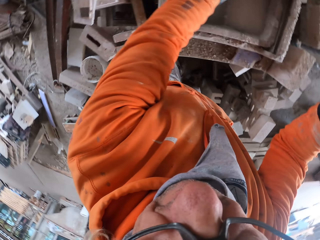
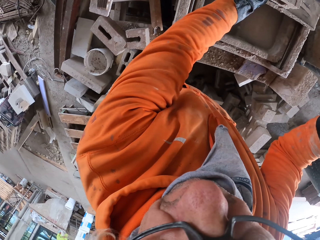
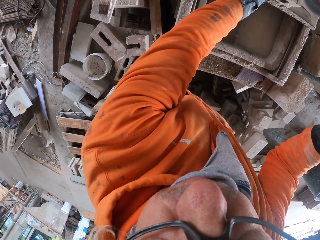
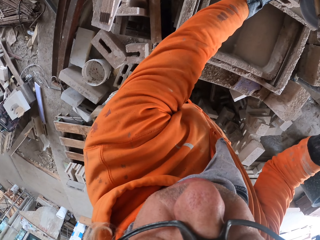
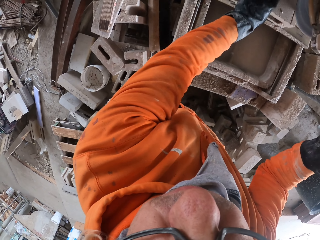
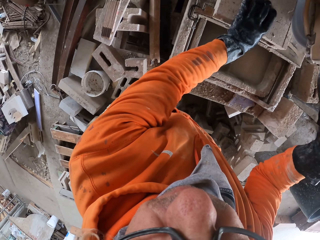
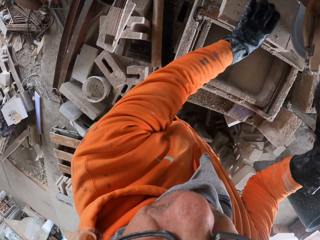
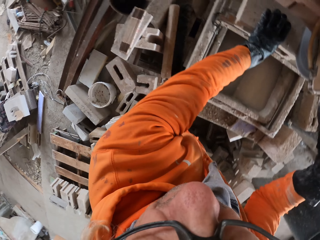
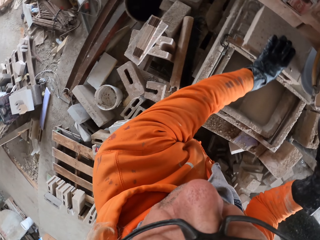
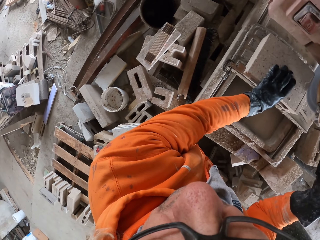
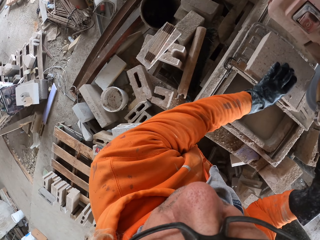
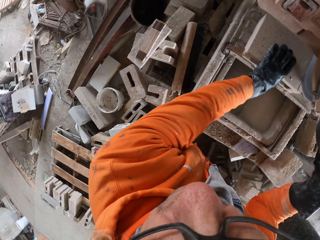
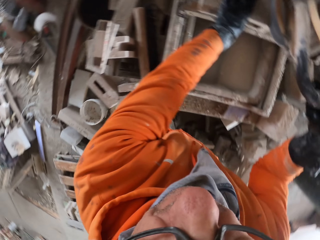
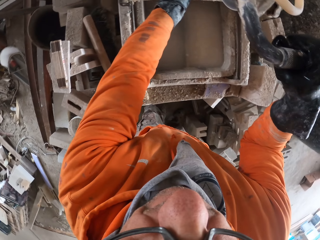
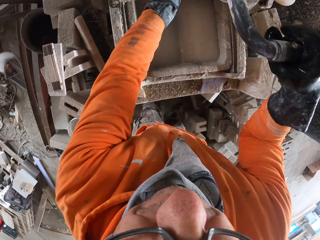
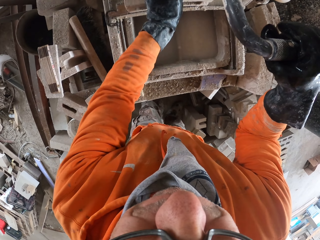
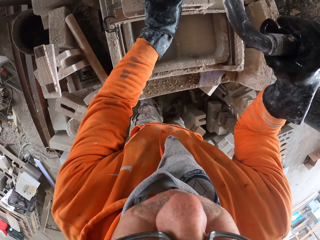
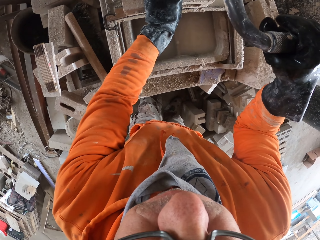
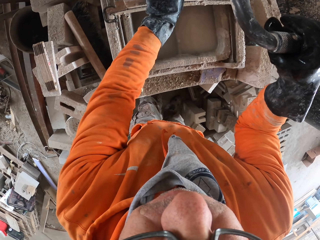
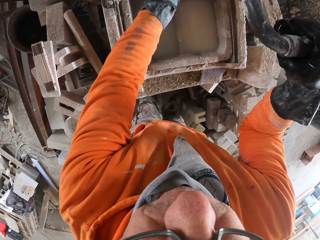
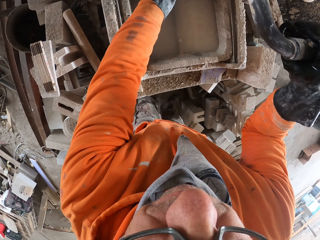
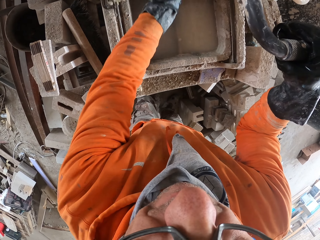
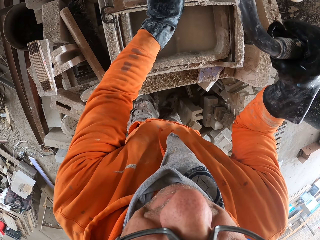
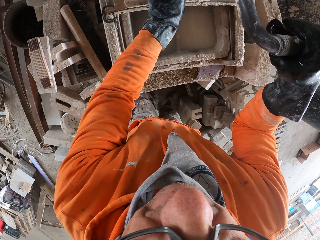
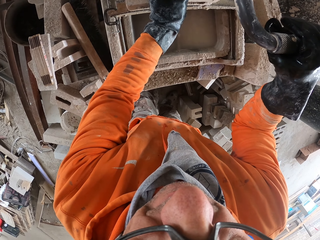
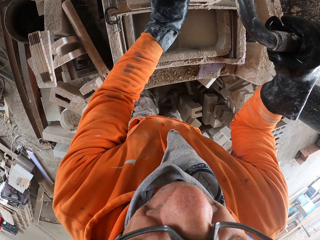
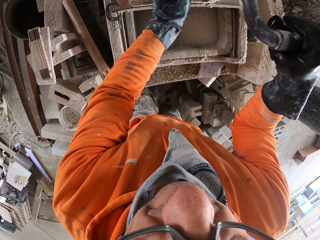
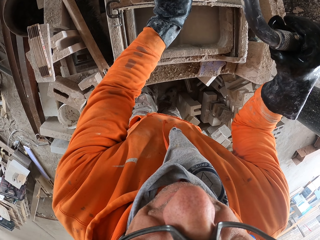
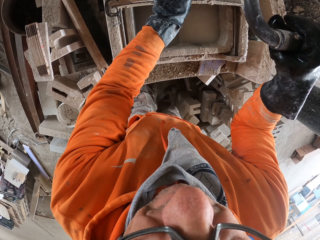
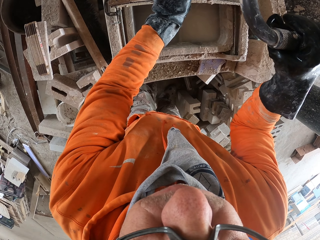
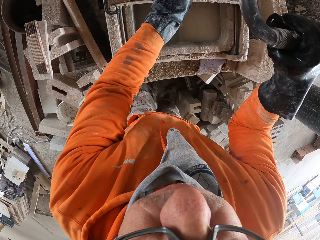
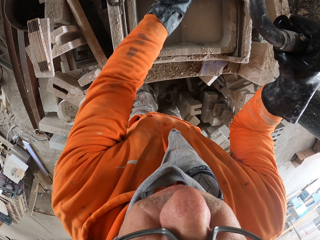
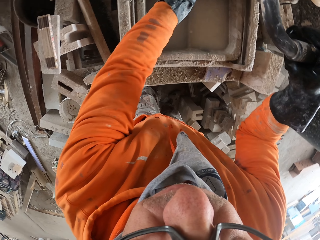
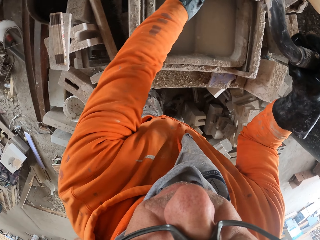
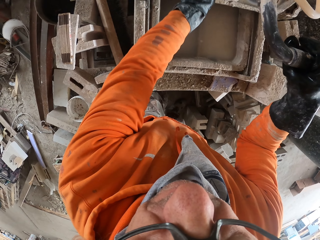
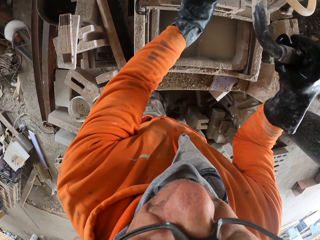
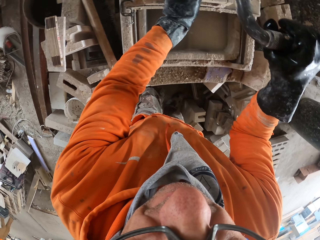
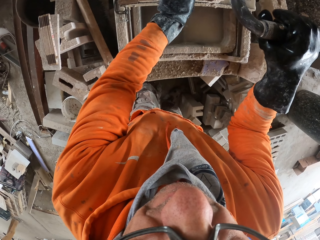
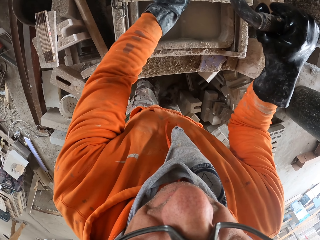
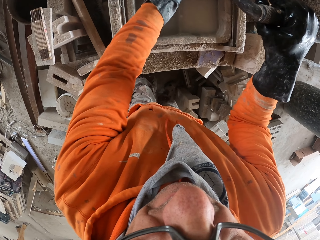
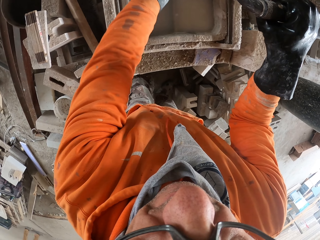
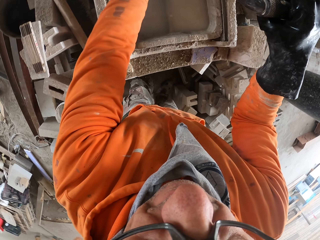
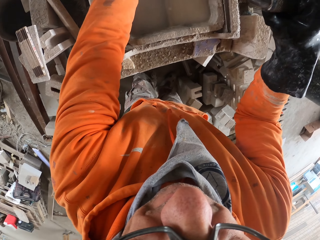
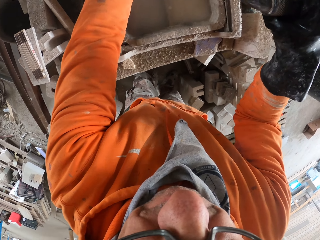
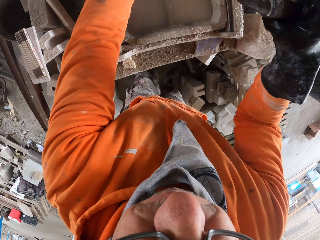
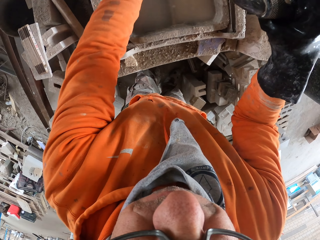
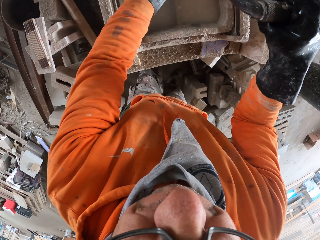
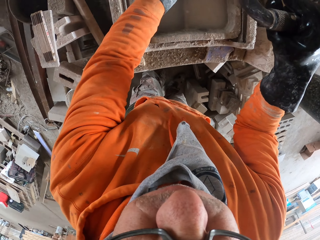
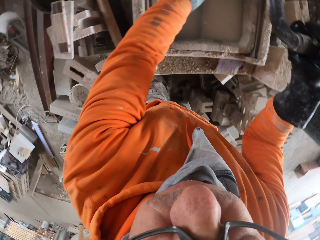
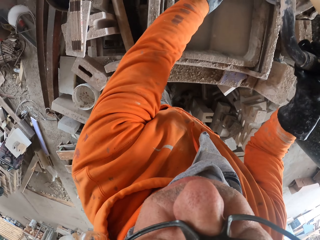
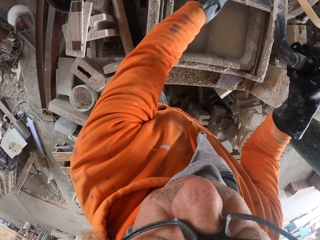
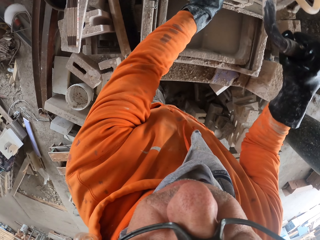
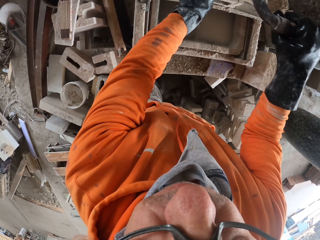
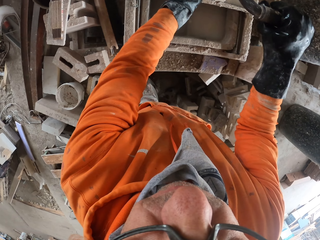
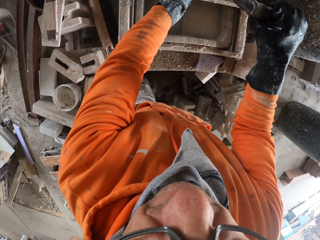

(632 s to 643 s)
The camera wearer cuts the brick with a brick cutting saw machine.

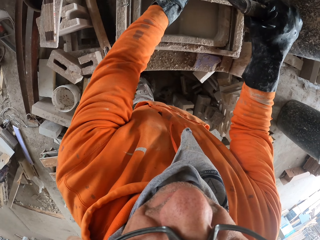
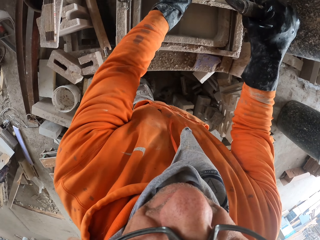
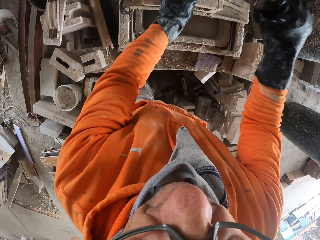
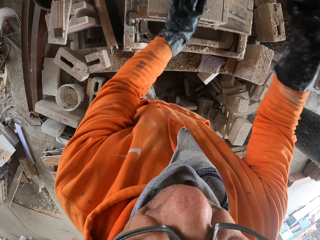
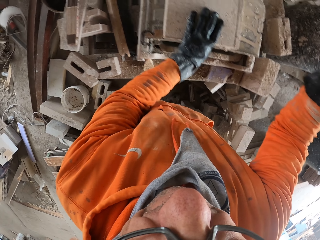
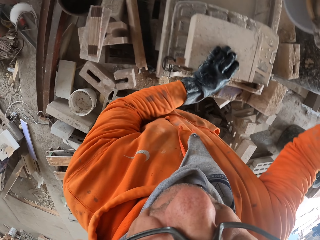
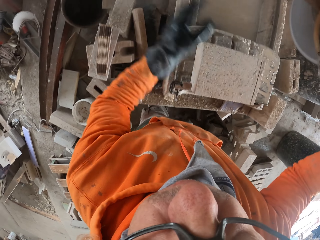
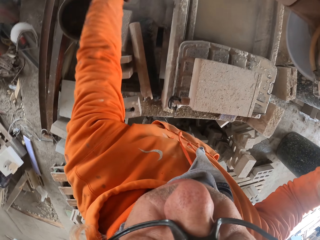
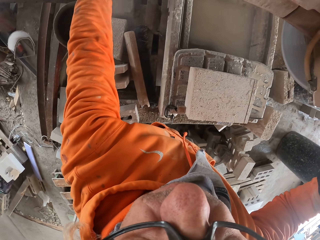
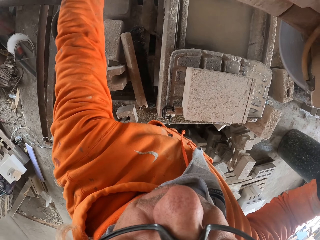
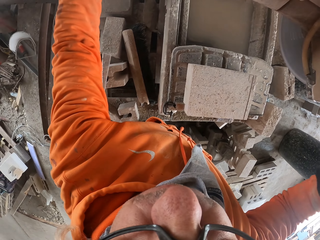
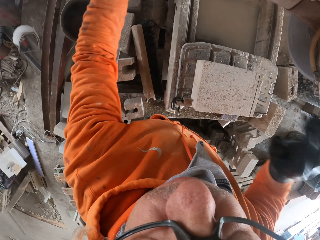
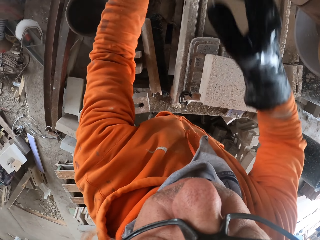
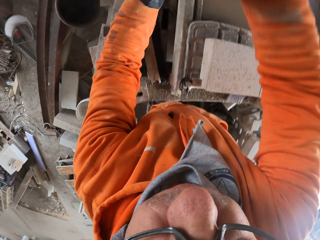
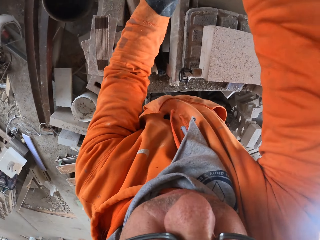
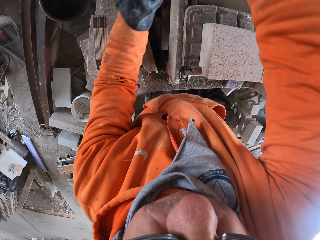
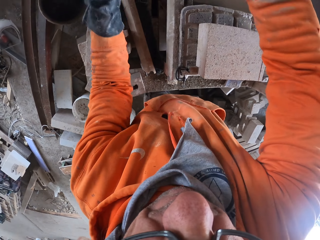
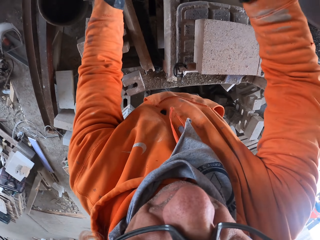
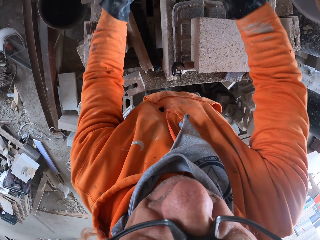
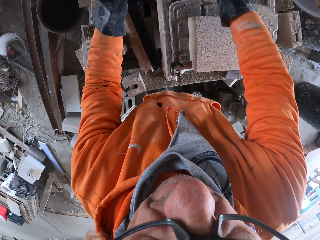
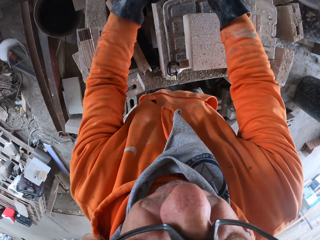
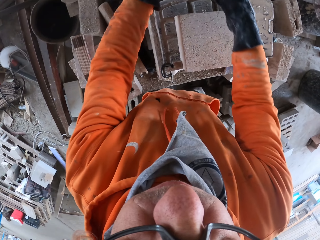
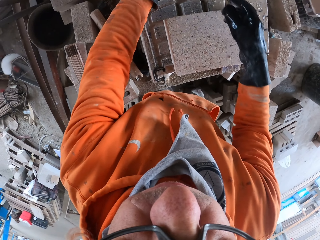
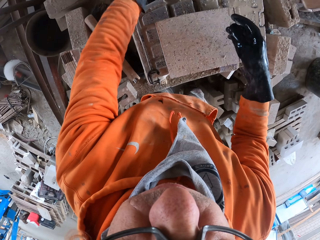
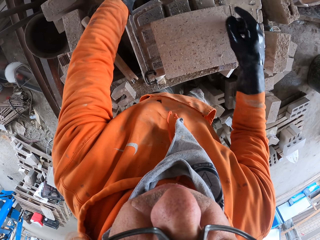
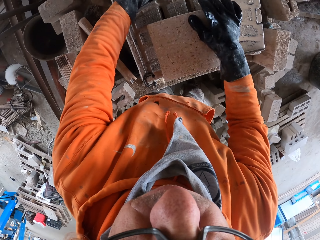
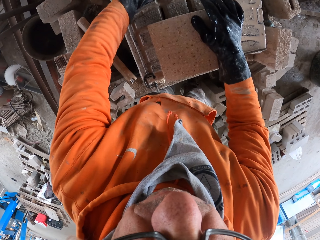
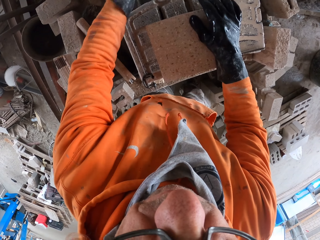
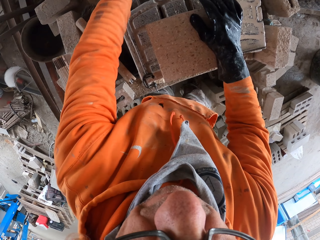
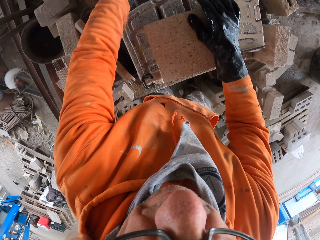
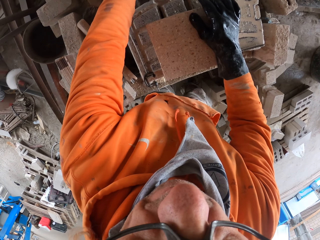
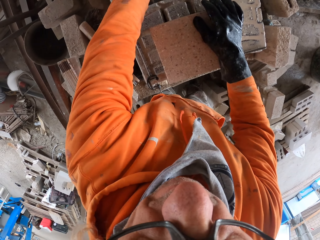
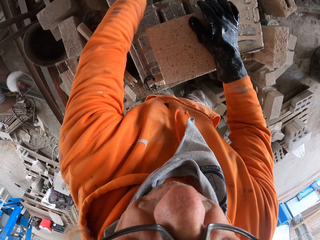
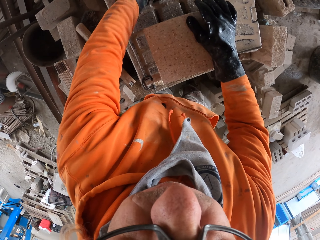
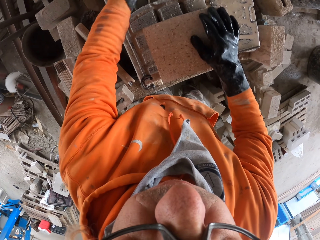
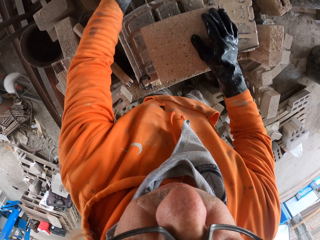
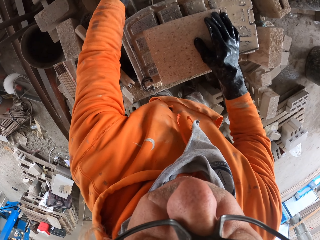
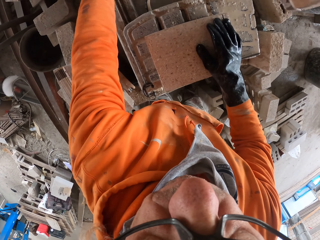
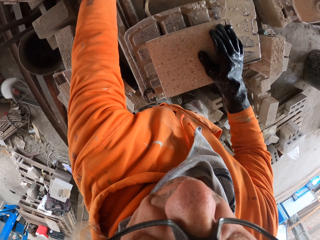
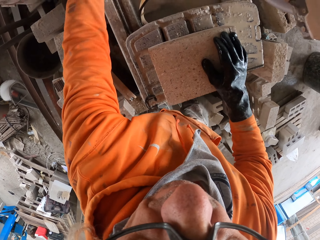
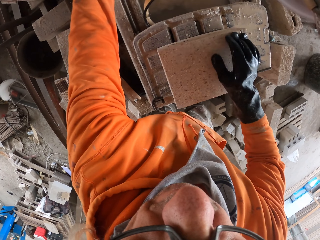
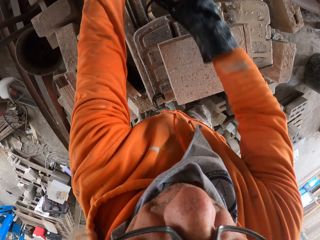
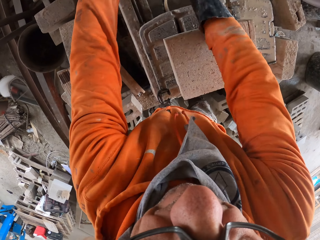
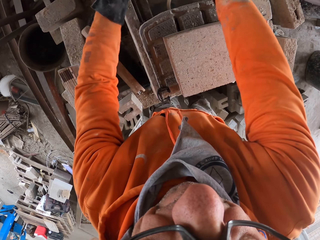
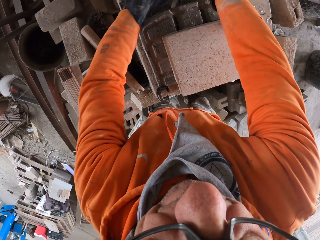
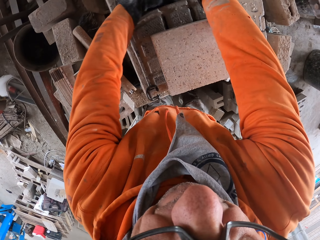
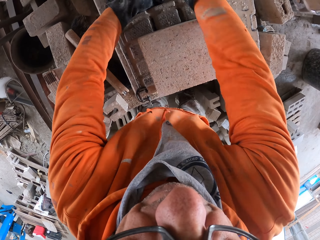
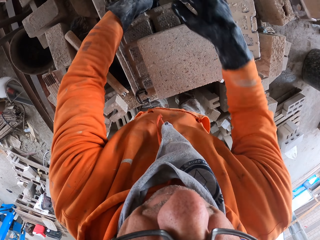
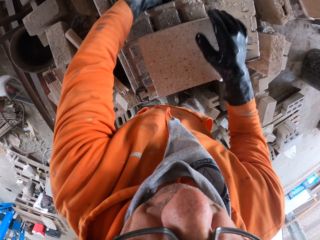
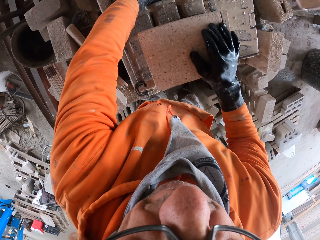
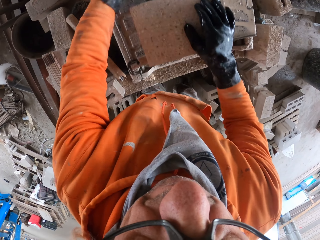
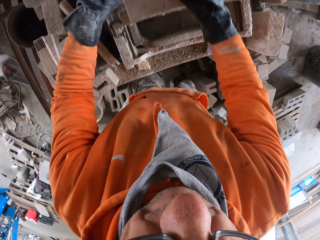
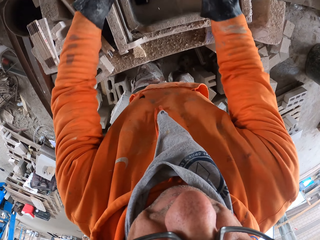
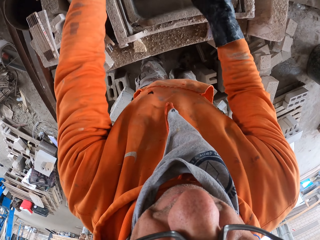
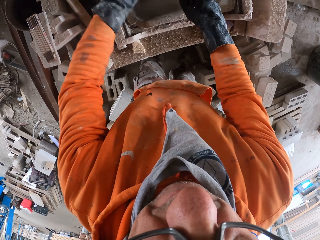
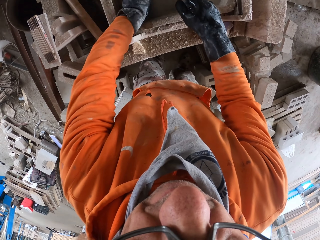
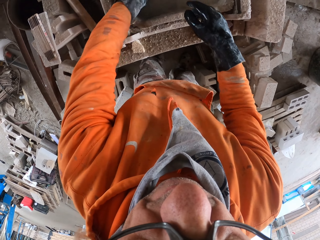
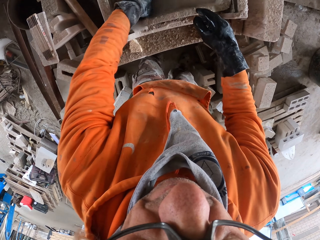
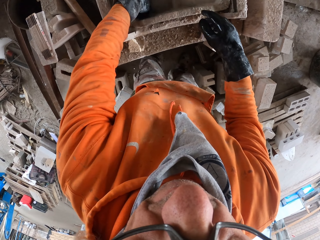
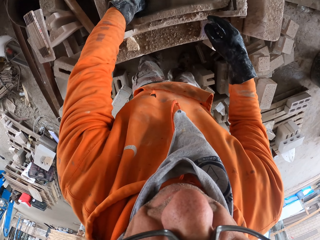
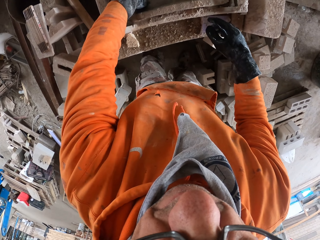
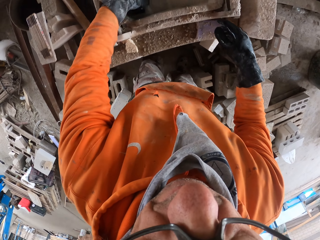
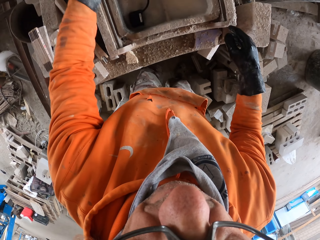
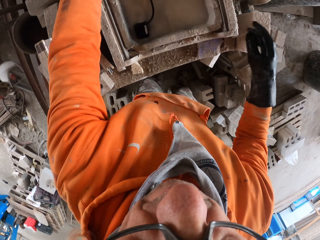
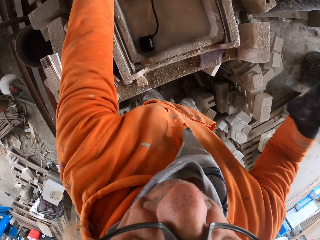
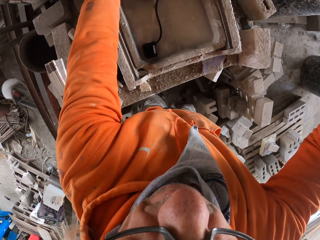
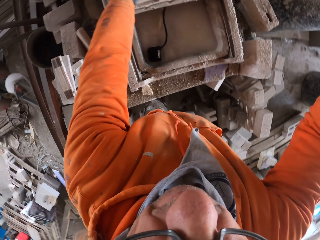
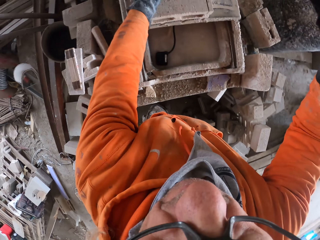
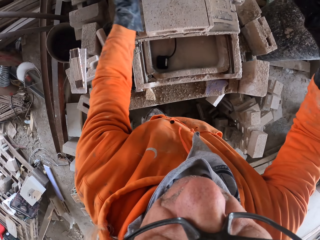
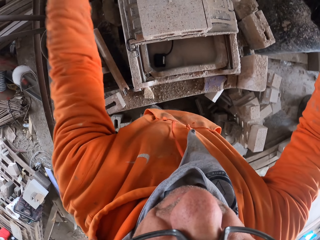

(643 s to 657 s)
The camera wearer moves the wire cables on the brick cutting saw machine. They pull a rope. They move the brick on the brick cutting saw machine. They move the wire cables in the water chamber.
